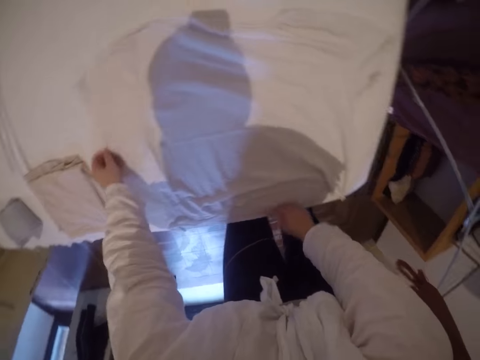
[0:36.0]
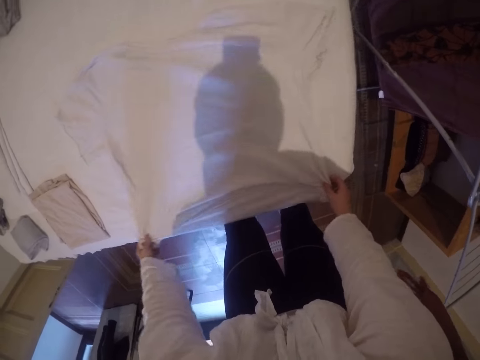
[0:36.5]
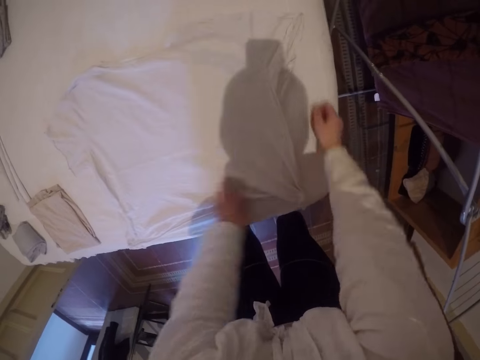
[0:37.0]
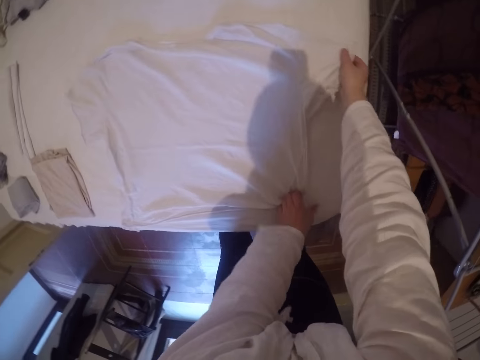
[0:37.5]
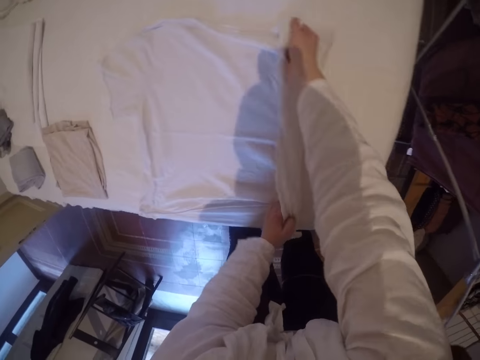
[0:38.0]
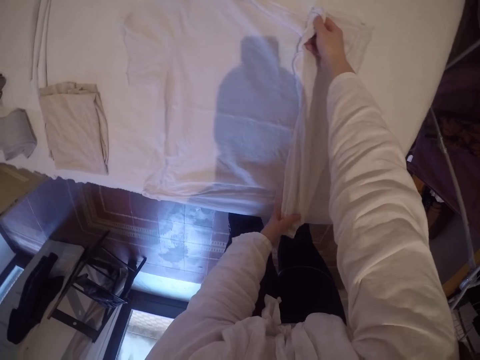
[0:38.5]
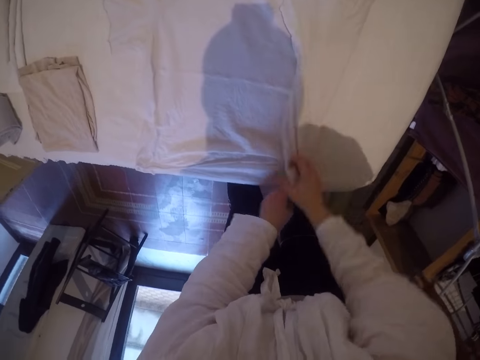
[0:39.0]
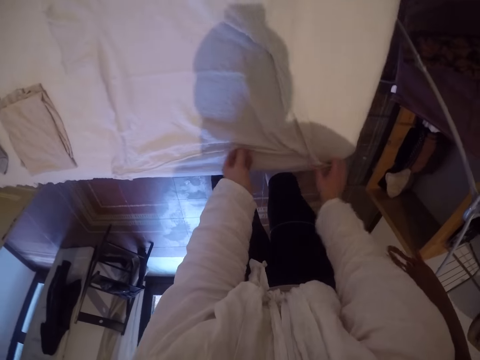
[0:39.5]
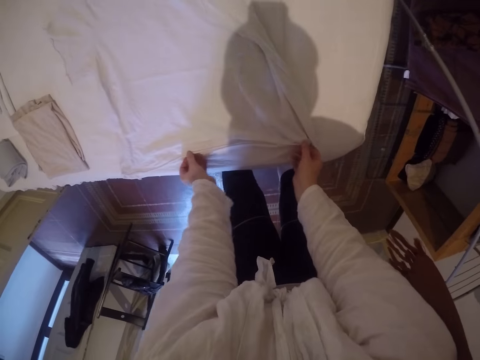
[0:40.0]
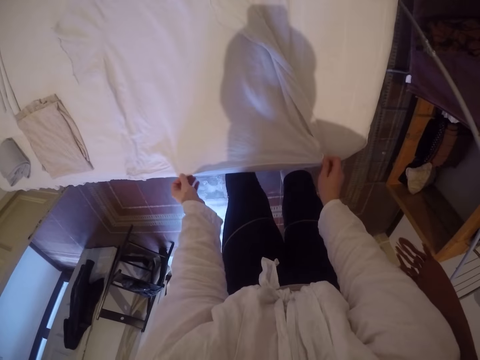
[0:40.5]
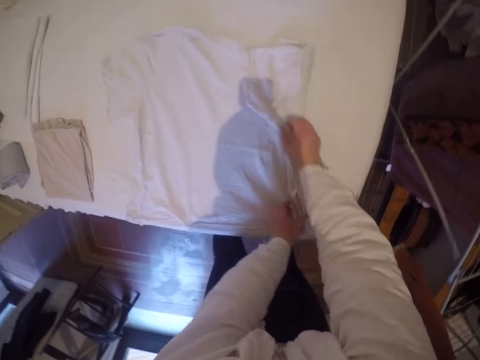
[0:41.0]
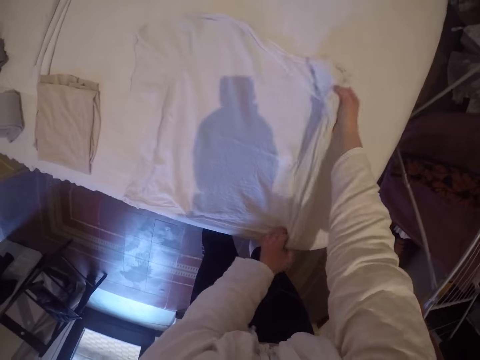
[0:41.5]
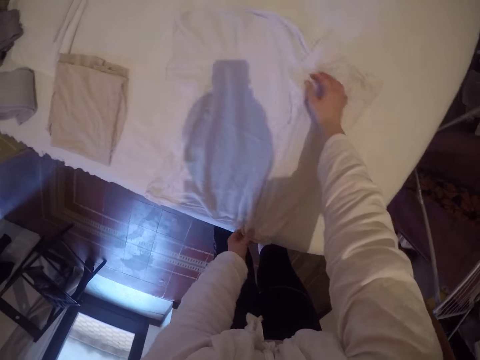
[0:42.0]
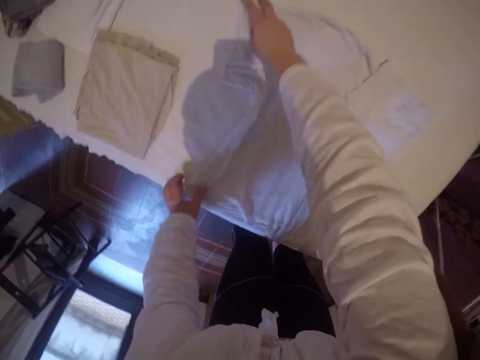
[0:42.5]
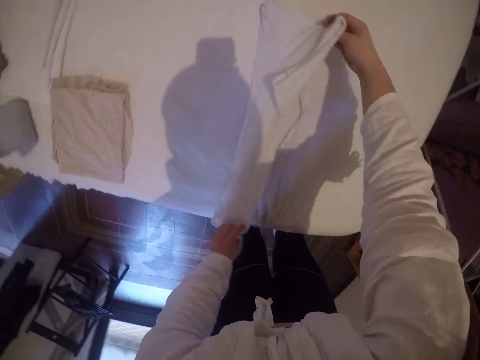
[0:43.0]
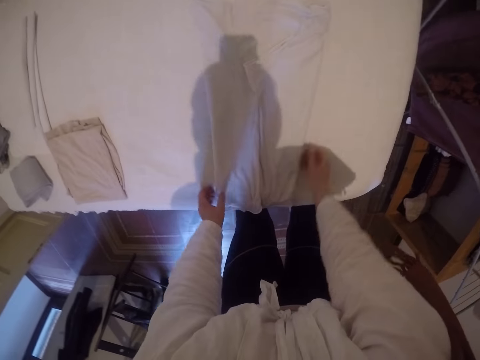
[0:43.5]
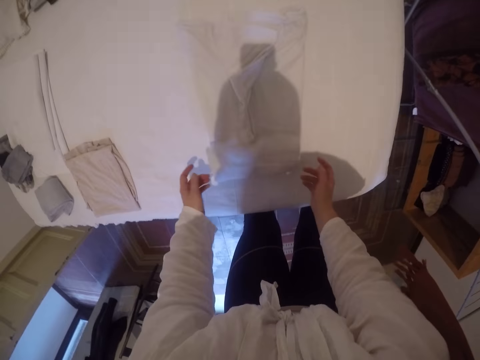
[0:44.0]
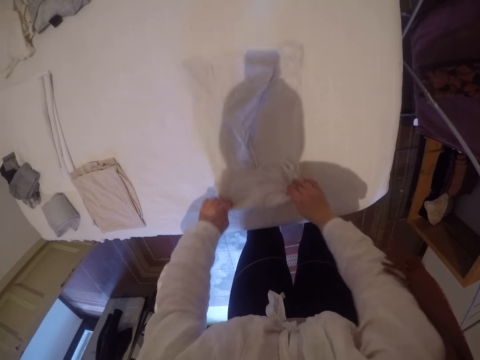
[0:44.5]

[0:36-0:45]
The camera wearer straightens the t-shirt again. They fold the cloth on the bed. They straighten the t-shirt. They fold the t-shirt.

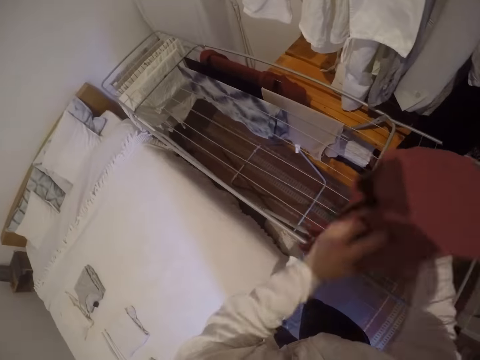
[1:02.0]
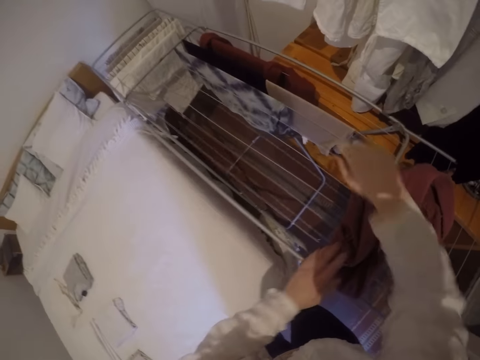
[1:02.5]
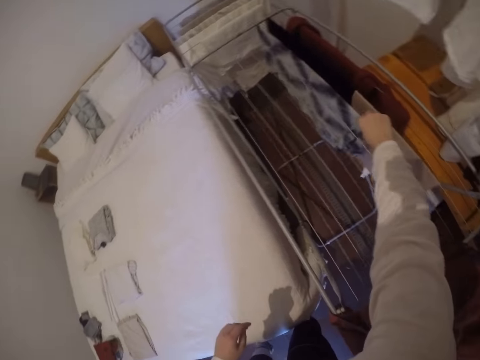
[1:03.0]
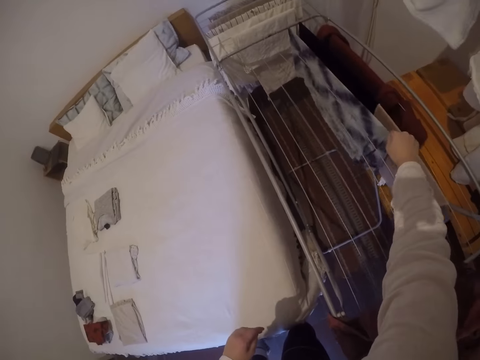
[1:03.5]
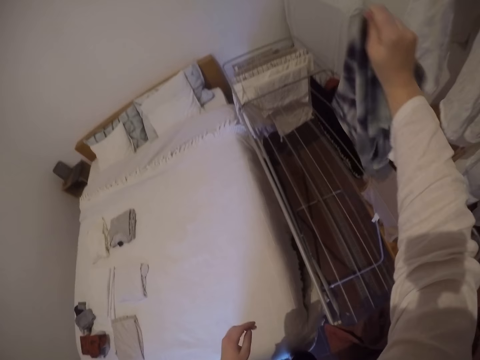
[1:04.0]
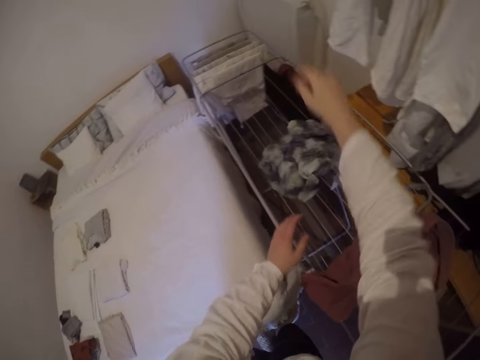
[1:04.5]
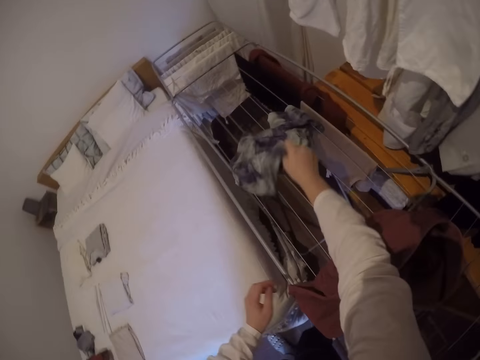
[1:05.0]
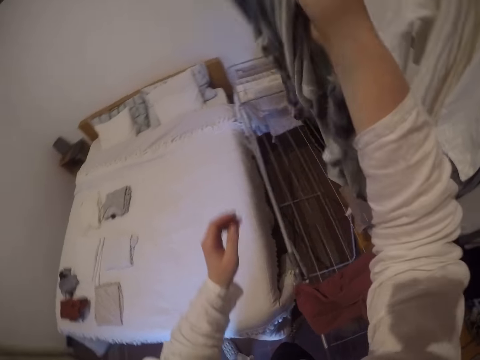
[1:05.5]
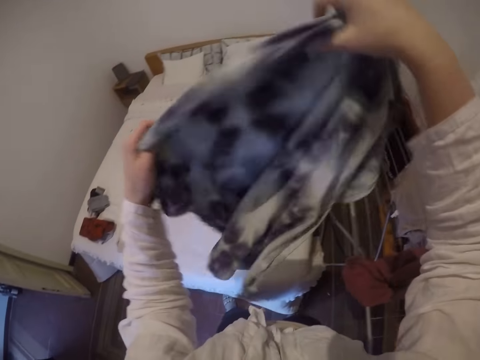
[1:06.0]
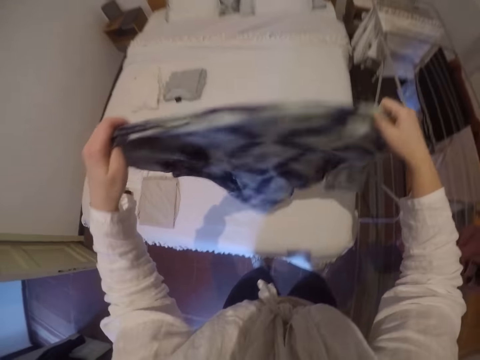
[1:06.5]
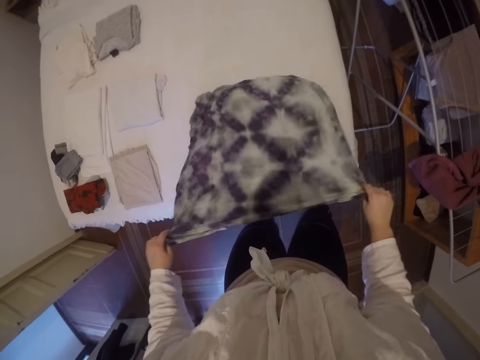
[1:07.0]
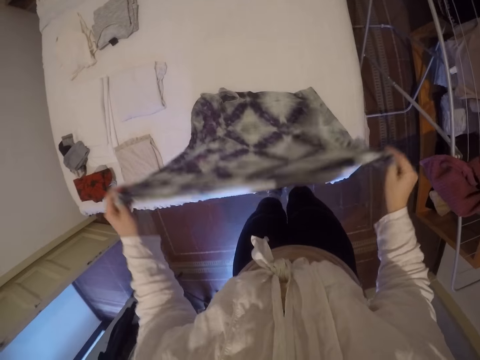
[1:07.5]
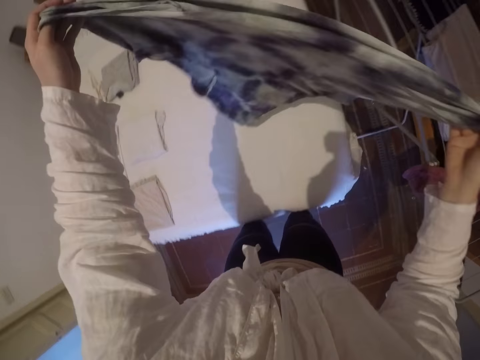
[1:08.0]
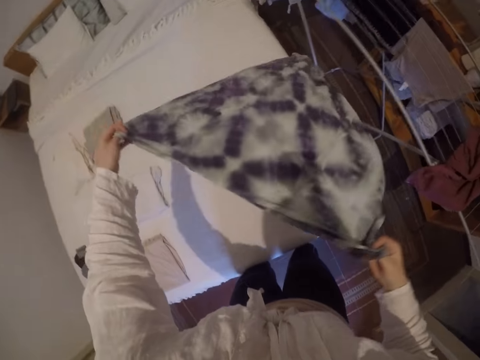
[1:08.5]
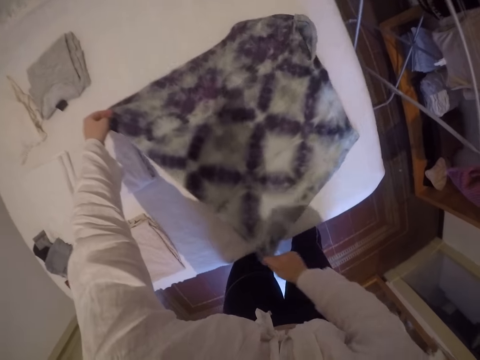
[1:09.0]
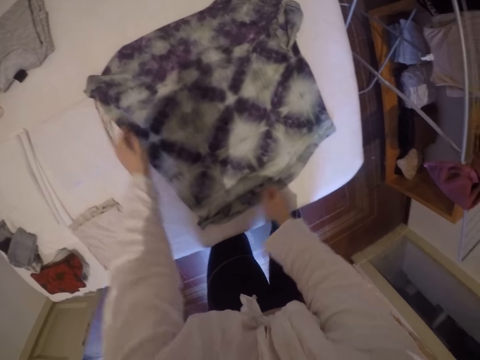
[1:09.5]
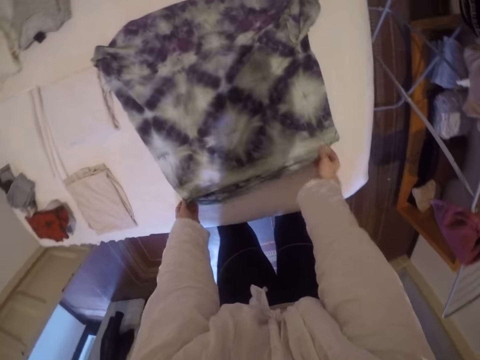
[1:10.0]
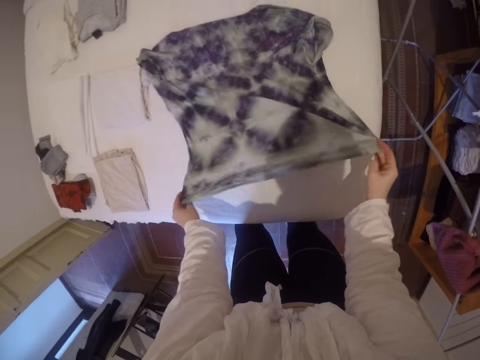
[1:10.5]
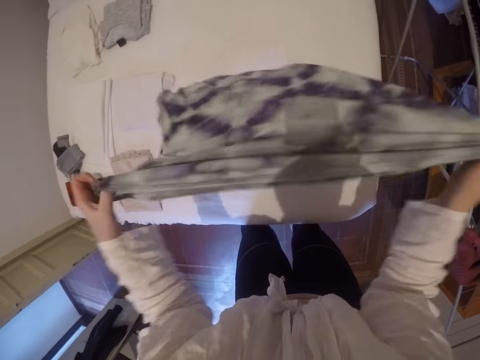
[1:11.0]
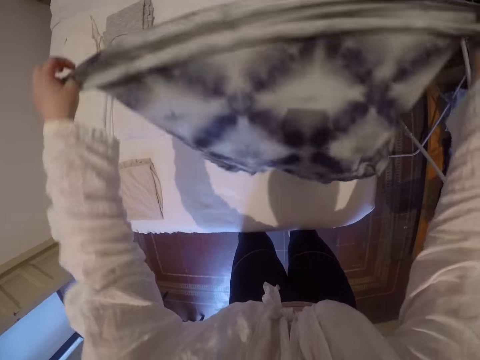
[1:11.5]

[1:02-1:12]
The camera wearer drops the towel on the drying rack. He stretches his right hand. He picks a cloth or t-shirt from the drying rack. He drops the t-shirt on the hanging line rack and picks the t-shirt from the hanging line rack. He spreads the cloth on the bed. He straightens the t-shirt. He lifts the t-shirt. He lays the t-shirt on the bed. He adjusts the cloth on the bed. He straightens the t-shirt.

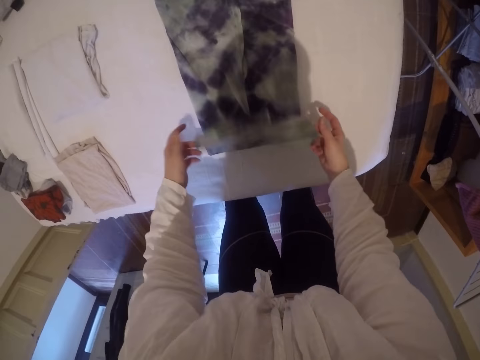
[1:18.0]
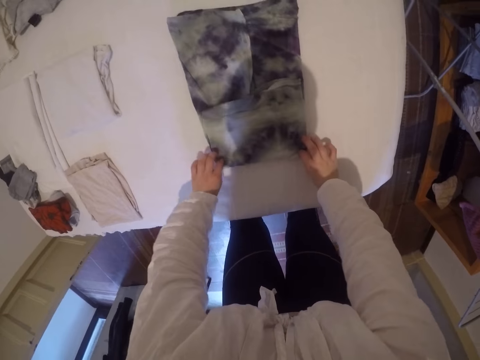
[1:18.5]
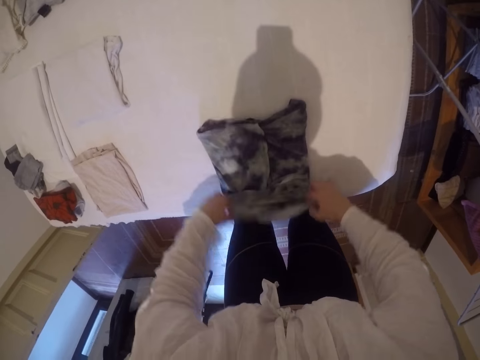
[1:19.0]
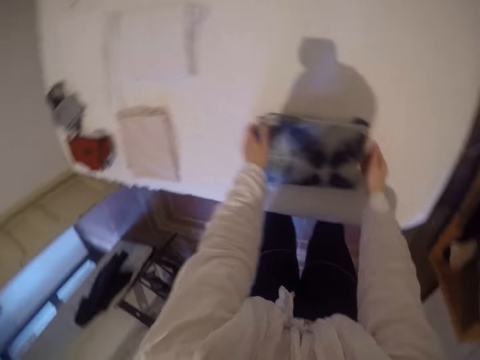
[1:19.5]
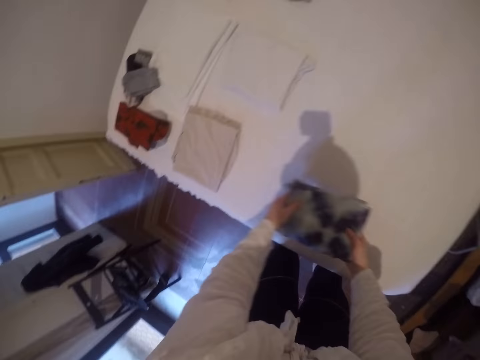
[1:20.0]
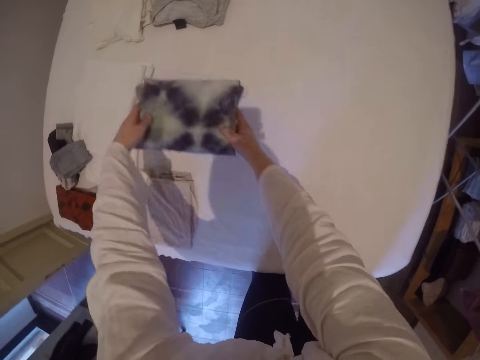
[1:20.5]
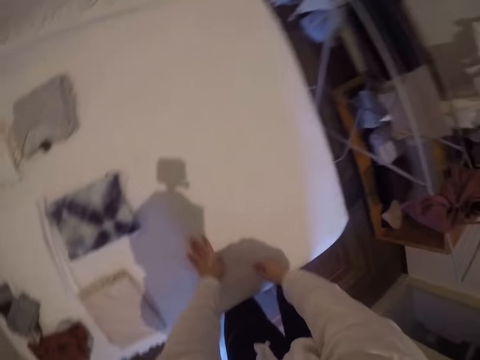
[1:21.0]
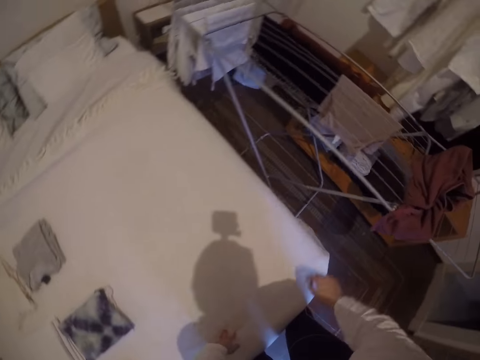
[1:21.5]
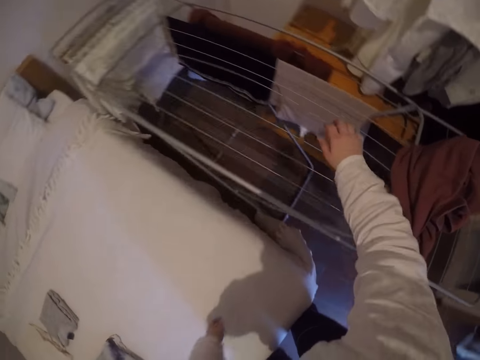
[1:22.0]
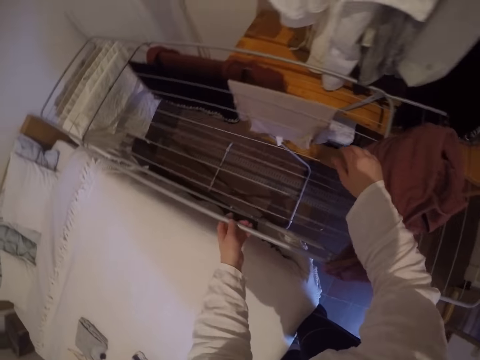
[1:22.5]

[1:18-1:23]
The camera wearer picks the cloth from the bed. They drop the cloth on the other side of the bed. They turn to the hanging line rack. They touch the drying rack with their right hand. They hold the drying rack with their left hand.

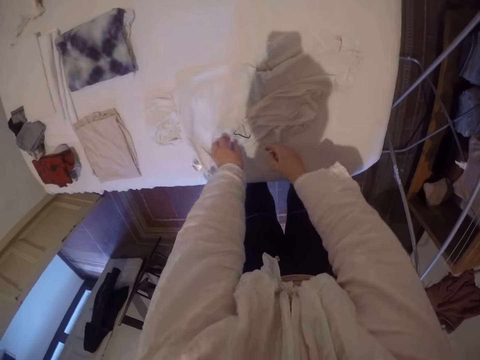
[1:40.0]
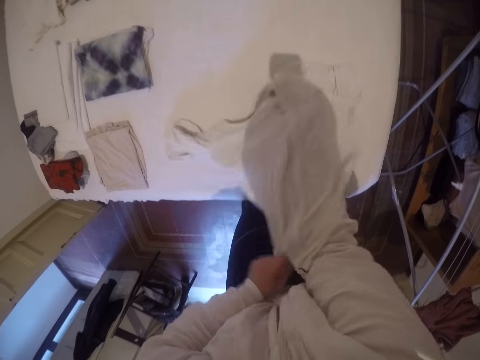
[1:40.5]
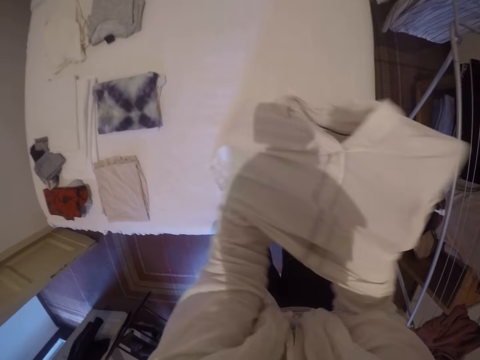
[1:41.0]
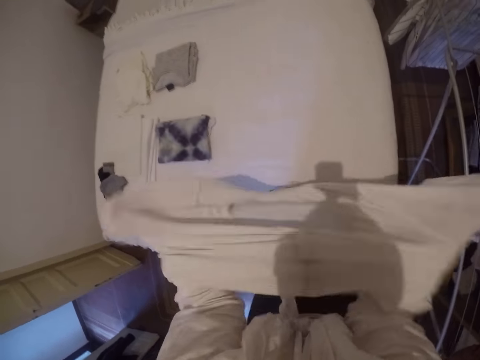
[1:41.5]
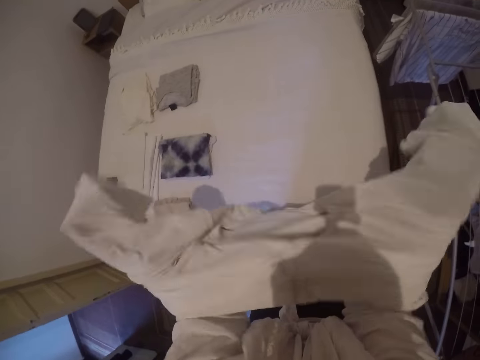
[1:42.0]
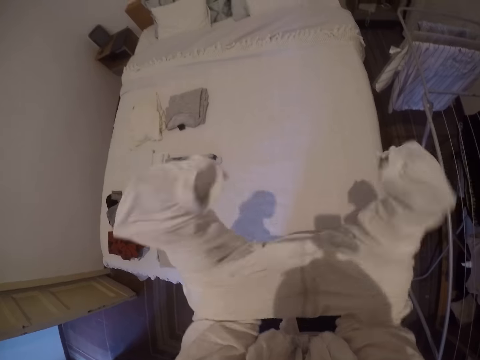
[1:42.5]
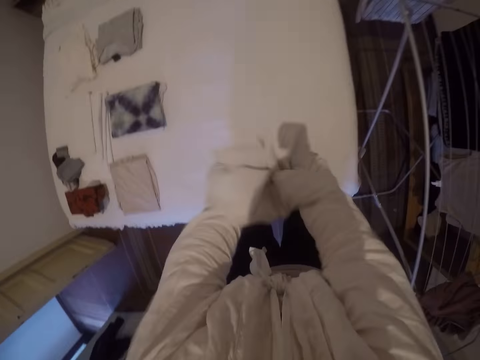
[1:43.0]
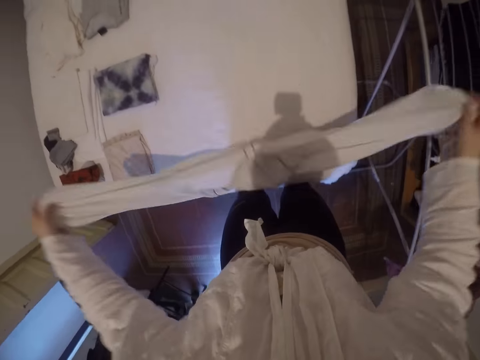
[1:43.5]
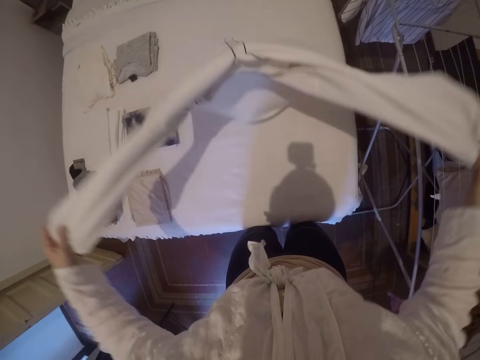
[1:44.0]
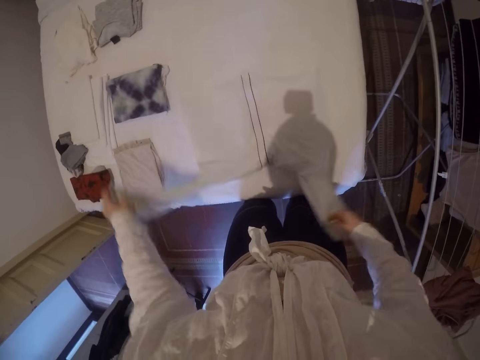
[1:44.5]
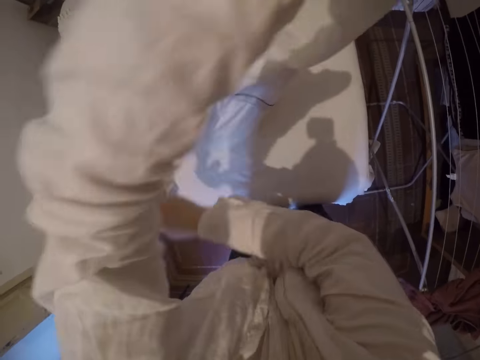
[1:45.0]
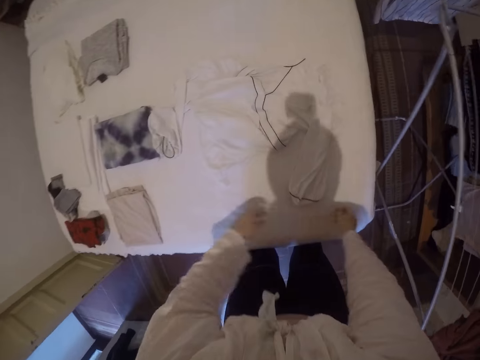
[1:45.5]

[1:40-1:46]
The camera wearer picks the cloth or t-shirt from the bed. They turn the cloth inside out. They spread the cloth on the bed. They hold the t-shirt sleeves and rotate the t-shirt.
